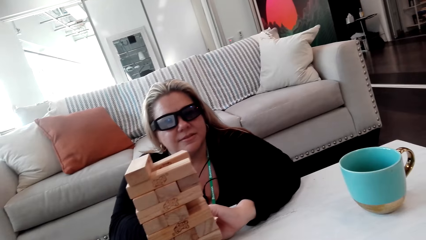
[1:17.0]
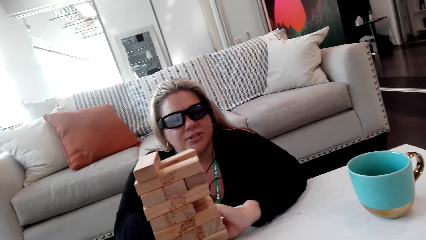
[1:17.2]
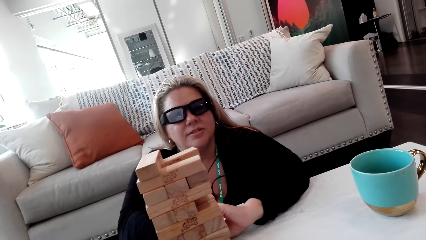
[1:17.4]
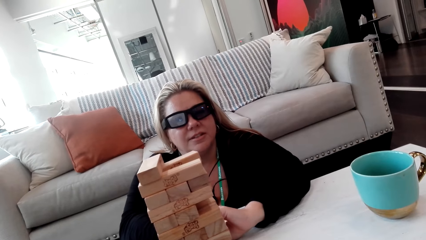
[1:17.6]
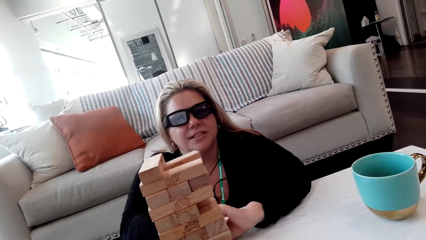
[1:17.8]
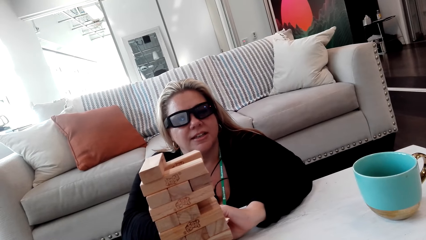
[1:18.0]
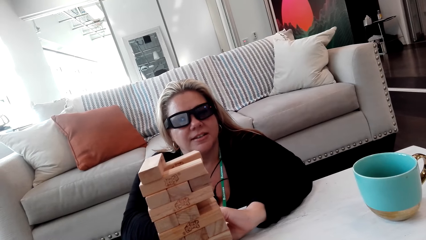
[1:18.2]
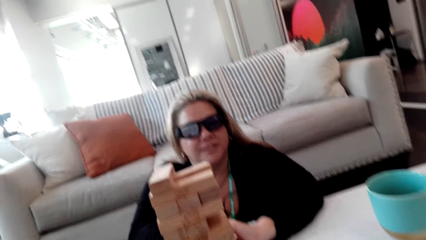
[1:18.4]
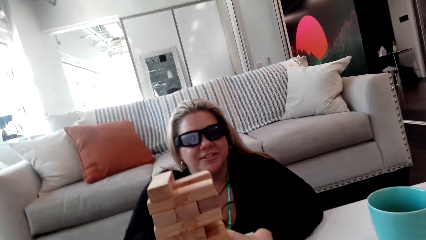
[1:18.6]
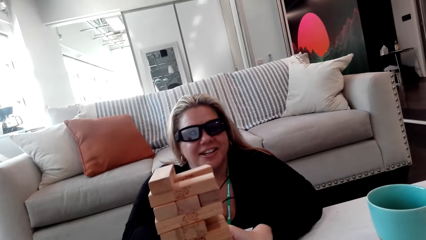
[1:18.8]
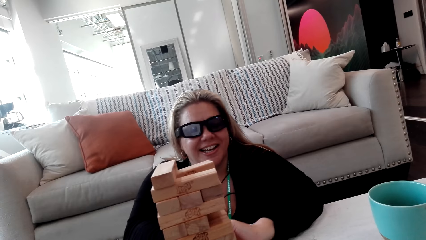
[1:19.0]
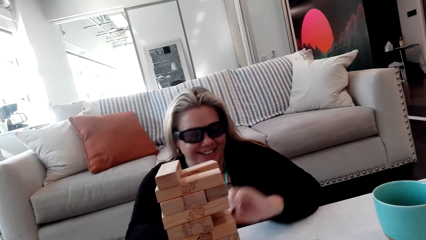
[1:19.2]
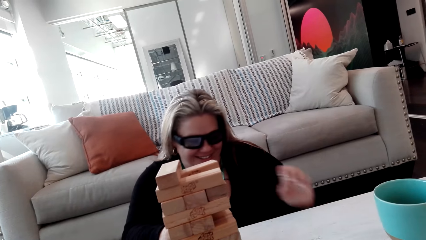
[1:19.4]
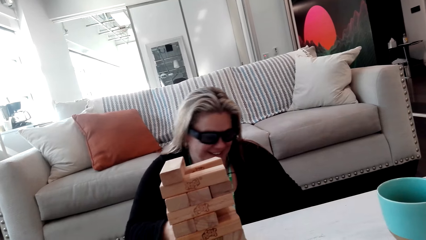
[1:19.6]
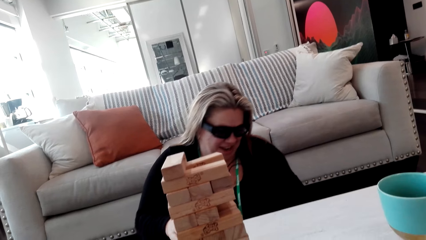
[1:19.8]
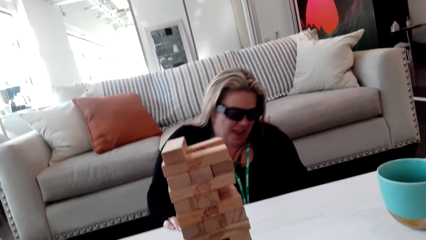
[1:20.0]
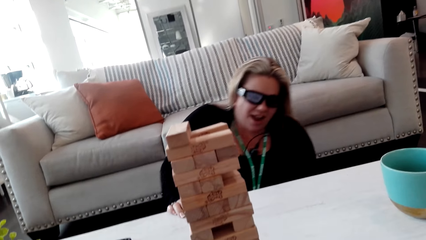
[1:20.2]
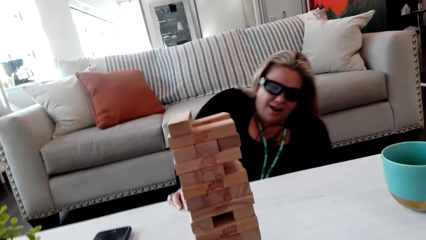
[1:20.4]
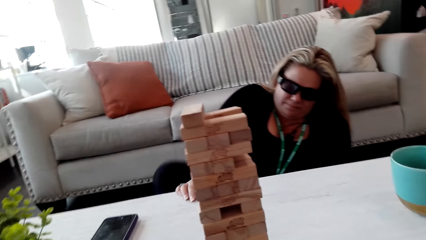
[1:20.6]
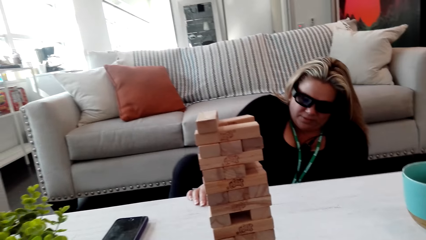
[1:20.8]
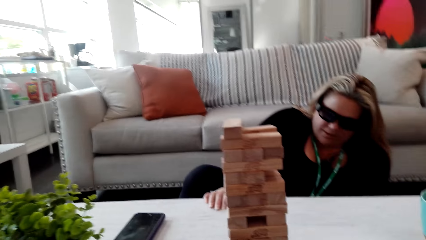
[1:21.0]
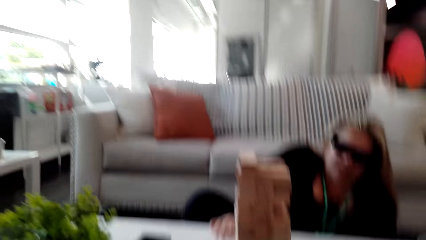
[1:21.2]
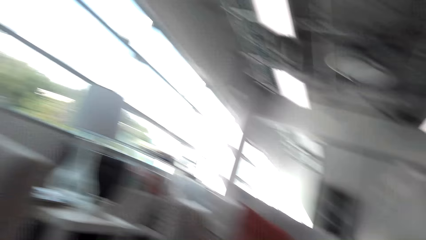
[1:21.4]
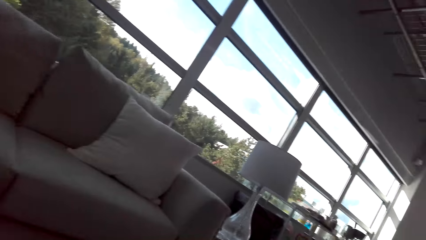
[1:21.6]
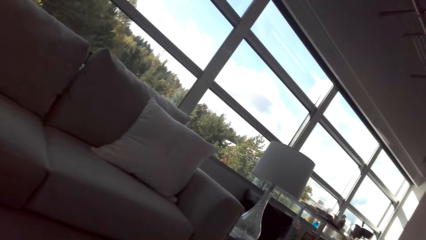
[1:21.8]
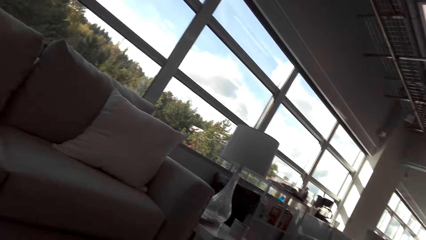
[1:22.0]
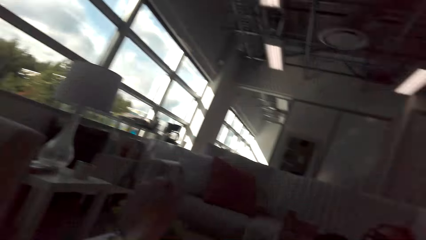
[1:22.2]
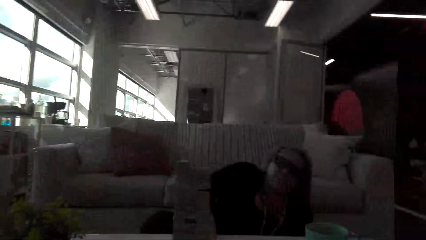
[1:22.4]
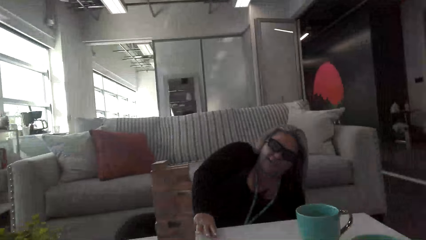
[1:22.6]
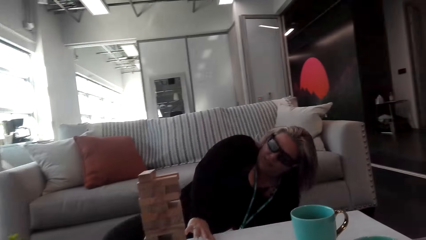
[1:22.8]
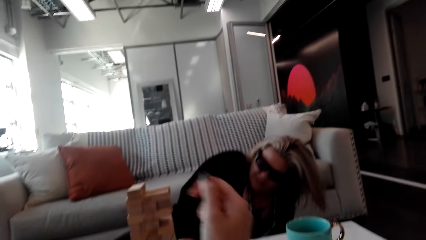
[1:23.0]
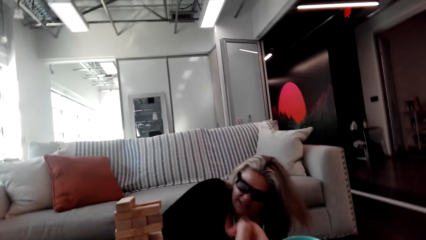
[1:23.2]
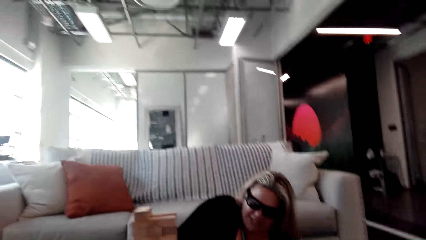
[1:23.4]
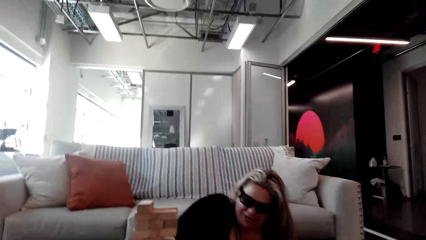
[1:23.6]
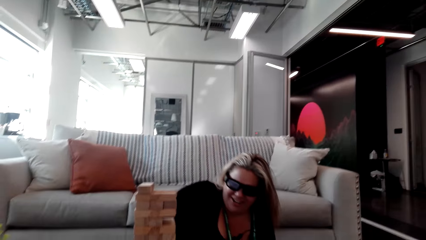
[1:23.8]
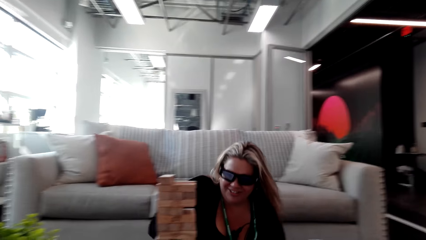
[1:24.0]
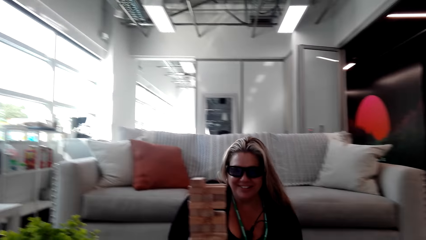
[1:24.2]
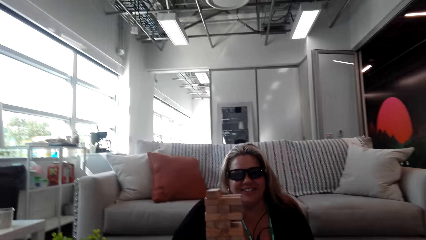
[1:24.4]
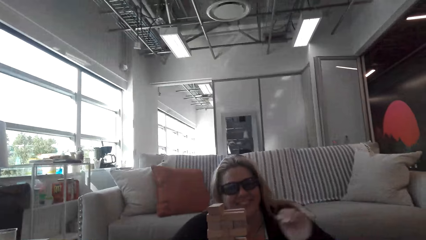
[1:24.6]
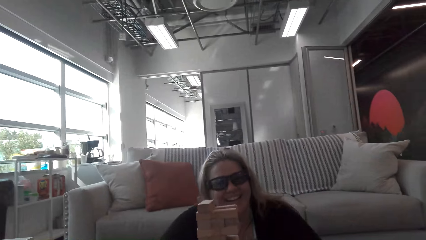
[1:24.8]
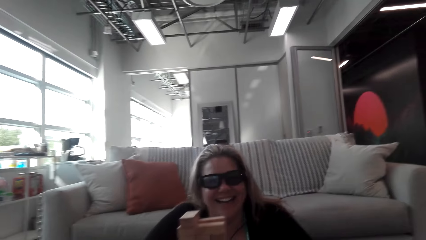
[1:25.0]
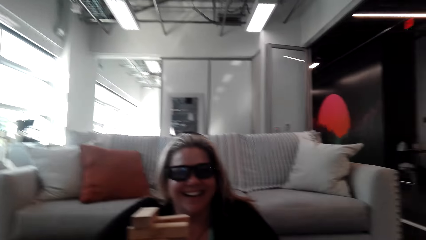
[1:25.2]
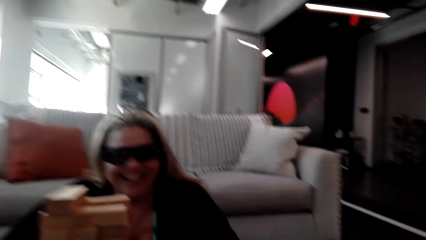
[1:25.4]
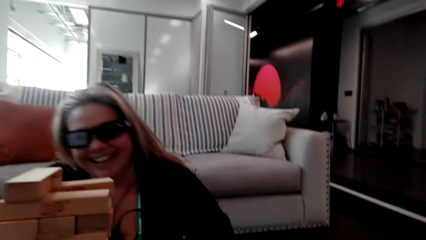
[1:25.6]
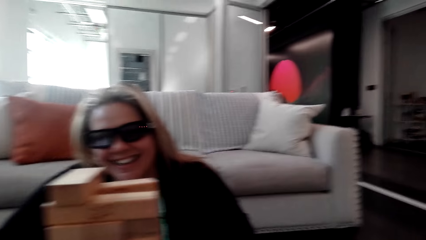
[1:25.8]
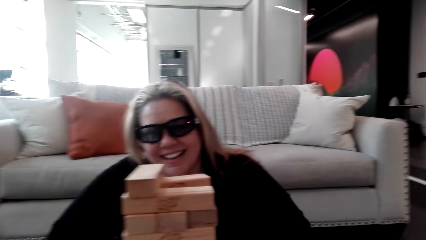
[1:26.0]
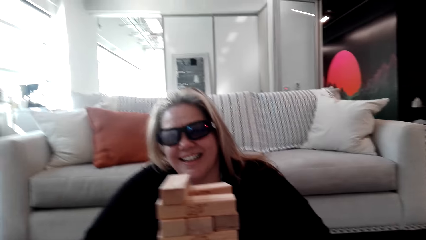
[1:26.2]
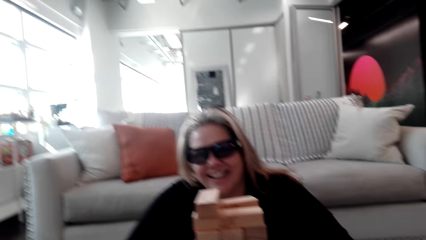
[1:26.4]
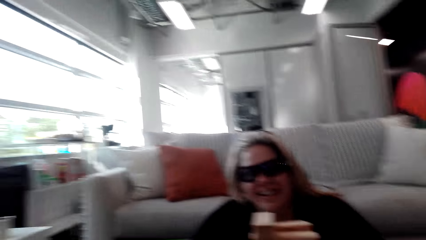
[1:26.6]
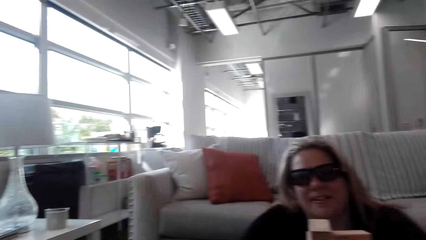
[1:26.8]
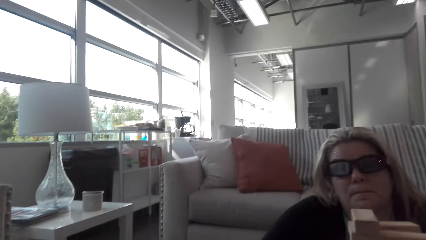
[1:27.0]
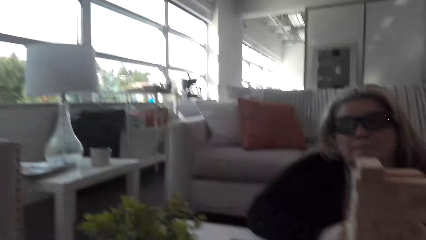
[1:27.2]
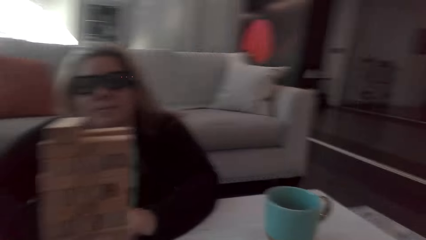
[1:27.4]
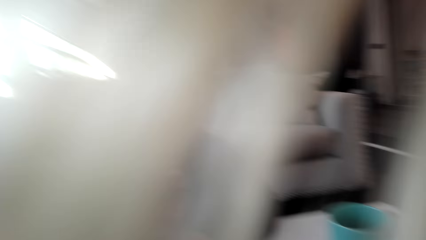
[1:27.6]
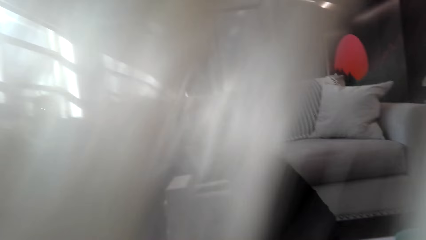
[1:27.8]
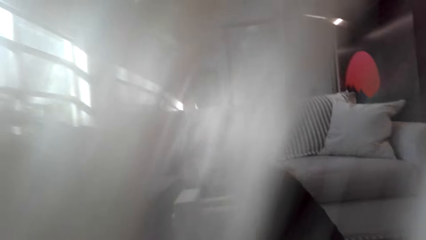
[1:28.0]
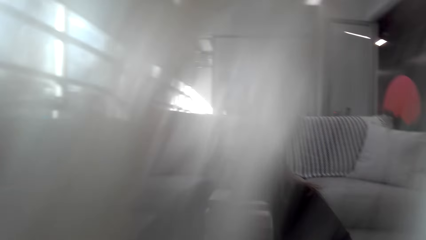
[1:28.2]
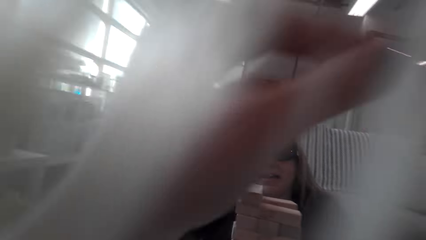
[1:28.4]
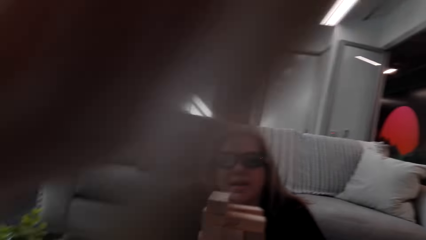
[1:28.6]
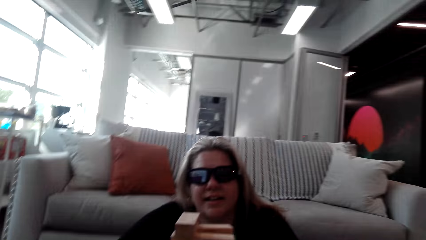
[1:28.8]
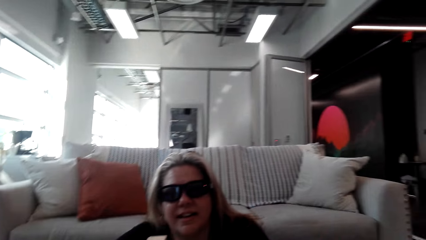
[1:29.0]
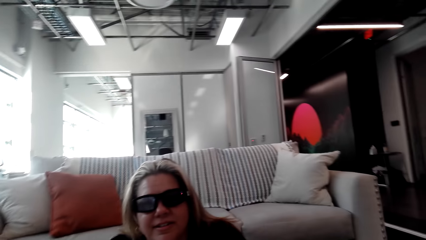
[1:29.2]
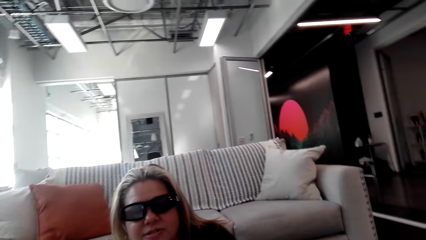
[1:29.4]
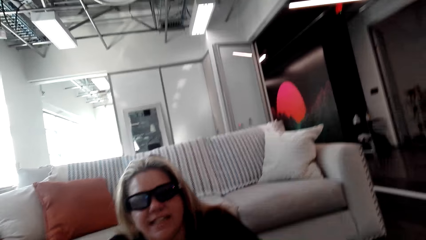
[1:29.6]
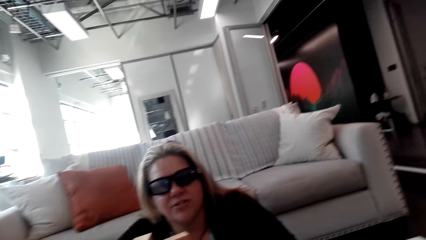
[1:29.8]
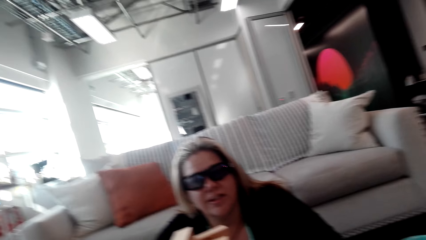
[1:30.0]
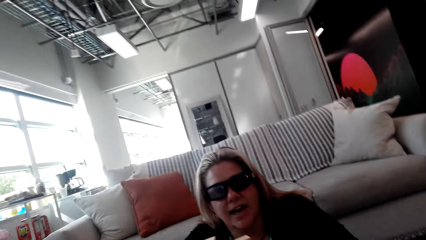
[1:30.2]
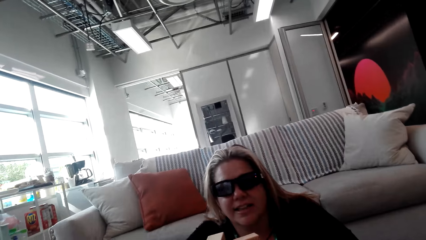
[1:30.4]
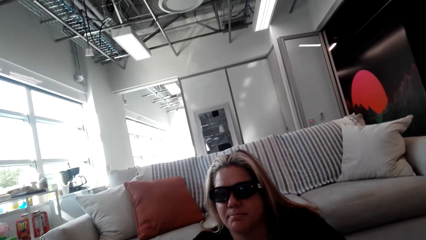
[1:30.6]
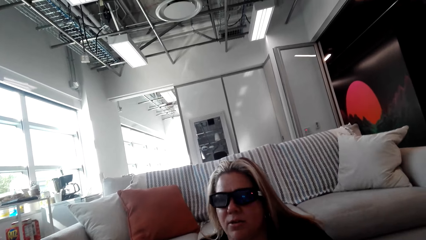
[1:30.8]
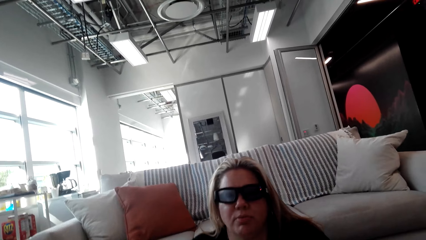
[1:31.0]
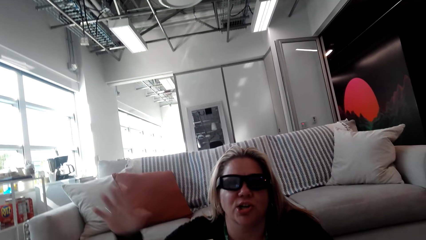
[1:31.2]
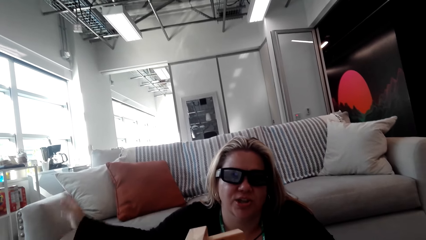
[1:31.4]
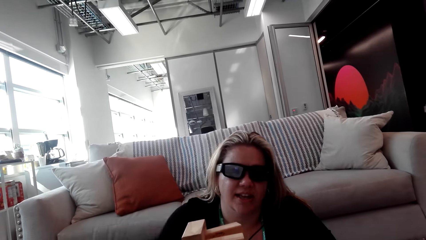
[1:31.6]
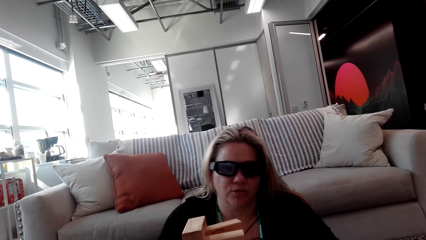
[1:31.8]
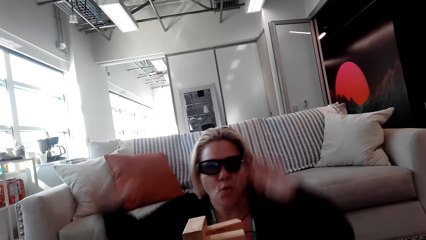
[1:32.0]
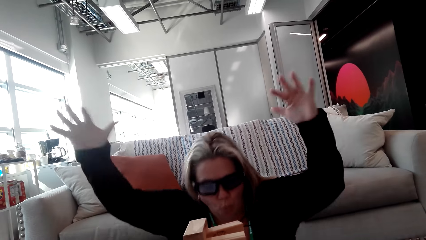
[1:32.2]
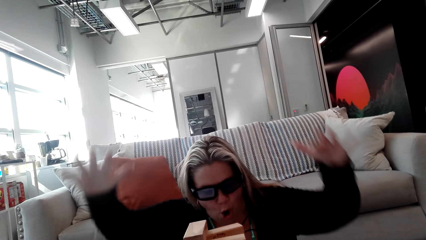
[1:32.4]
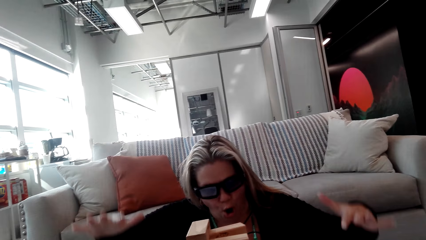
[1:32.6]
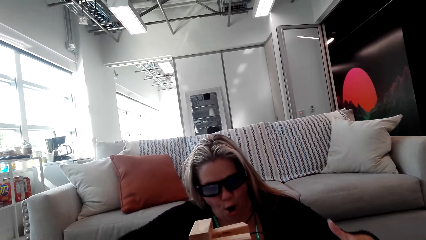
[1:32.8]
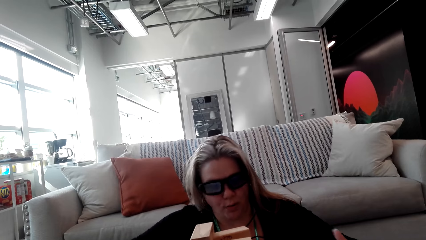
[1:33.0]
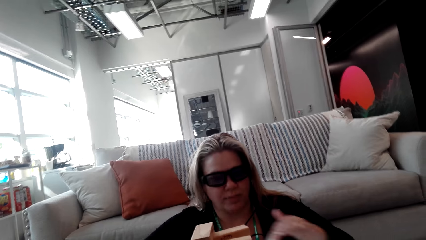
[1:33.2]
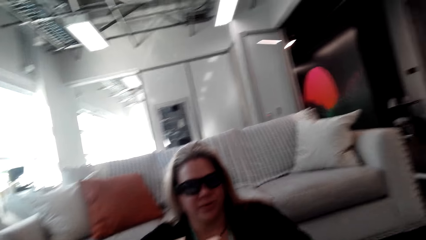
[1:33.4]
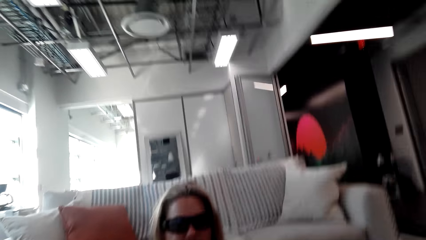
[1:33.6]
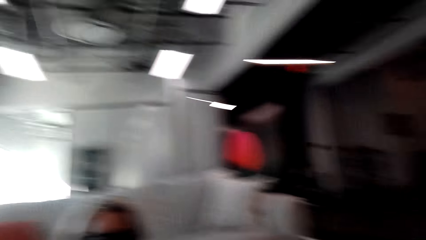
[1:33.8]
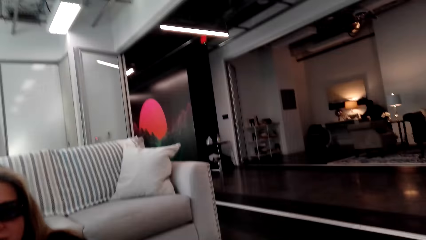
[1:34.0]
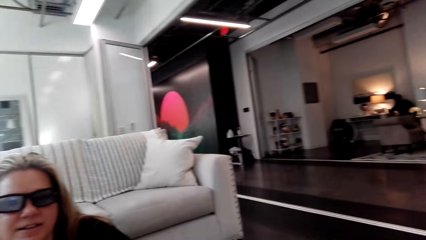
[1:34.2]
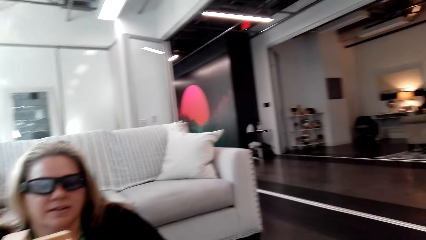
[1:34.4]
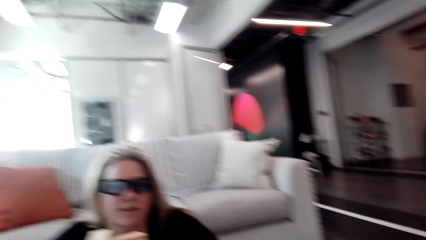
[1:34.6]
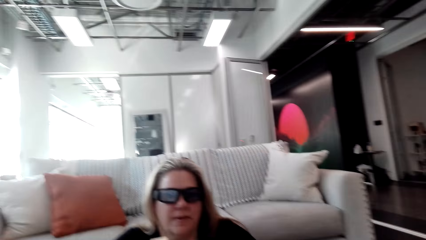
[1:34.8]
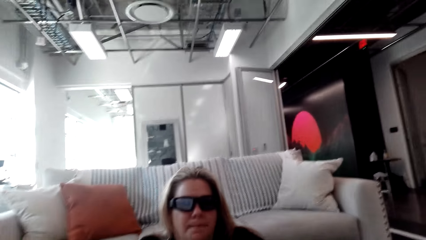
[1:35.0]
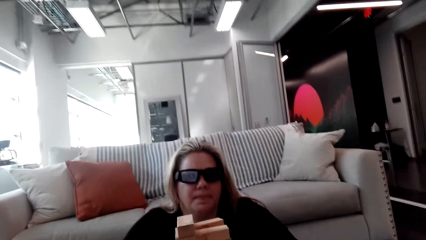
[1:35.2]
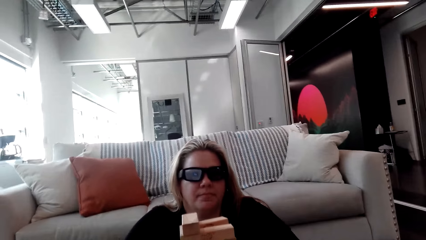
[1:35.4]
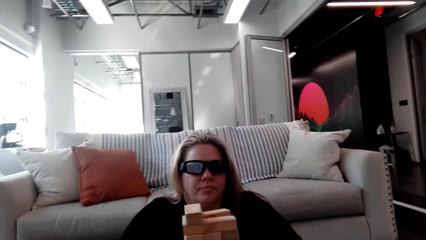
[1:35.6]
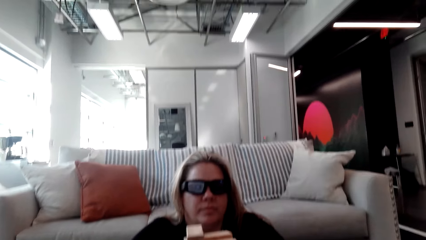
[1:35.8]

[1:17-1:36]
A woman talks to the camera wearer. The woman puts down the hands. The camera wearer looks around the room. The woman talks to the camera wearer. The camera wearer talks to the woman. The woman talks to the camera wearer. The woman moves her hand. The camera wearer talks to the woman.
